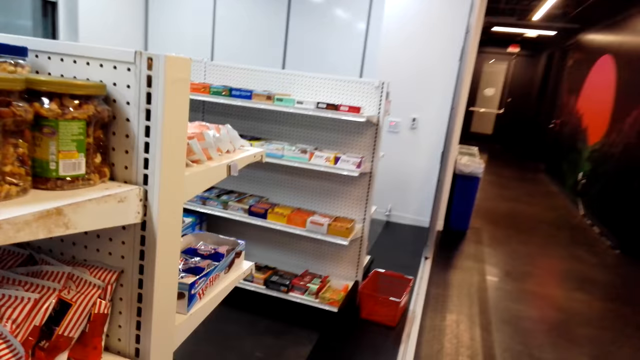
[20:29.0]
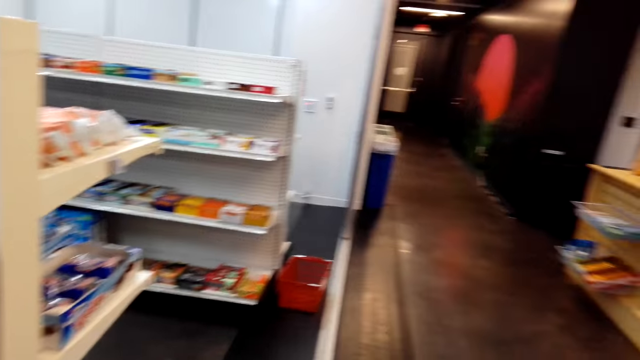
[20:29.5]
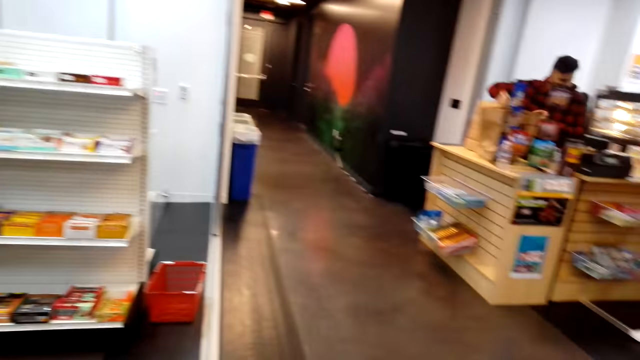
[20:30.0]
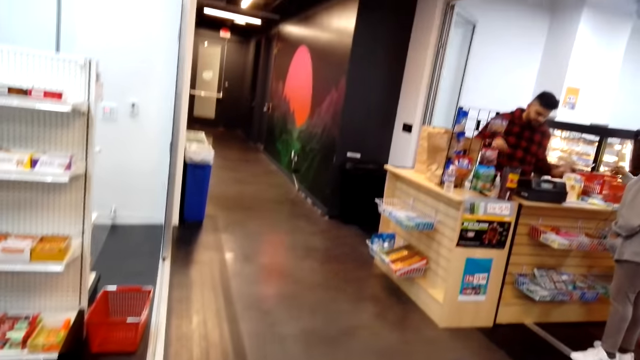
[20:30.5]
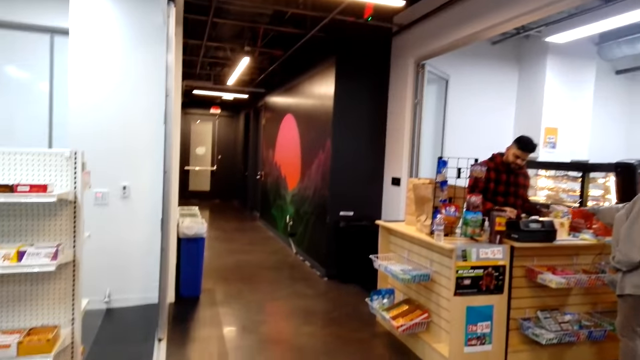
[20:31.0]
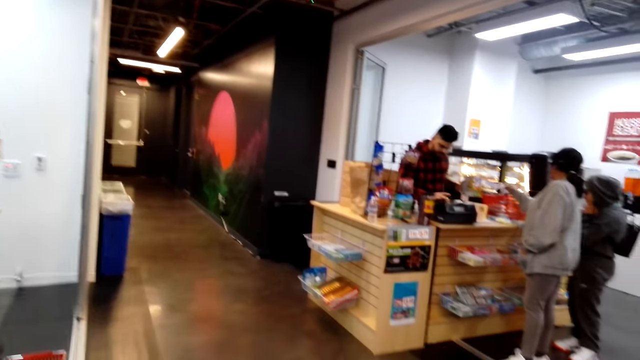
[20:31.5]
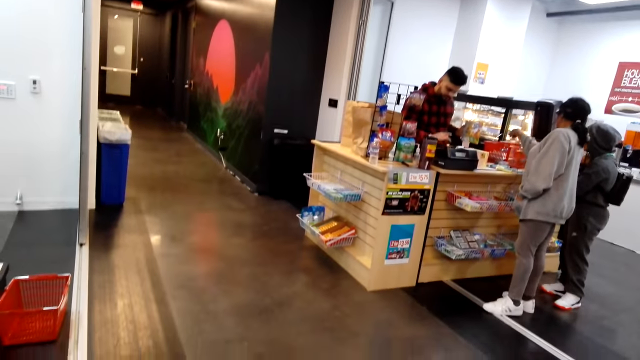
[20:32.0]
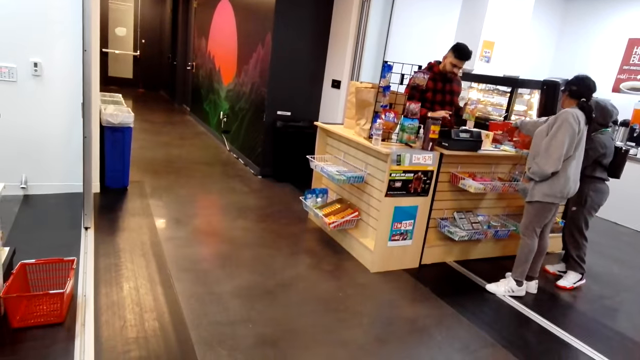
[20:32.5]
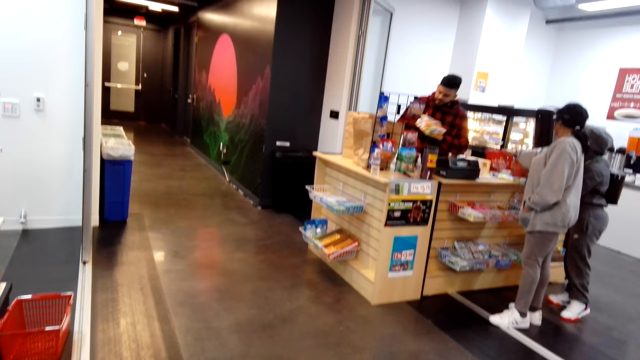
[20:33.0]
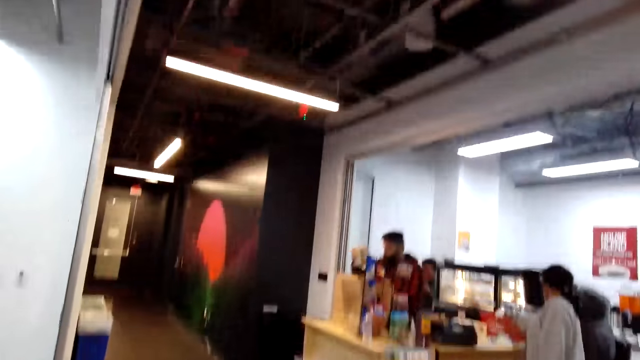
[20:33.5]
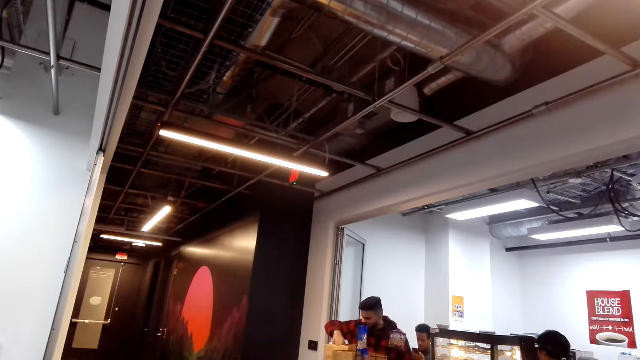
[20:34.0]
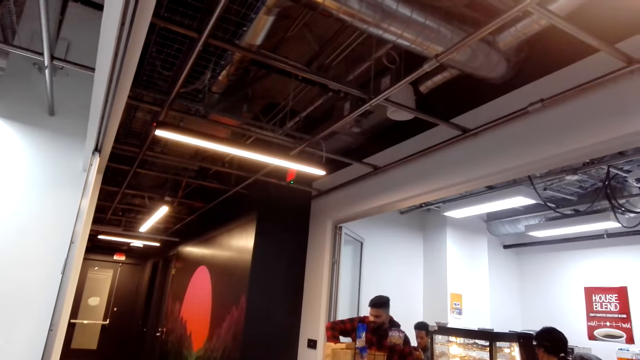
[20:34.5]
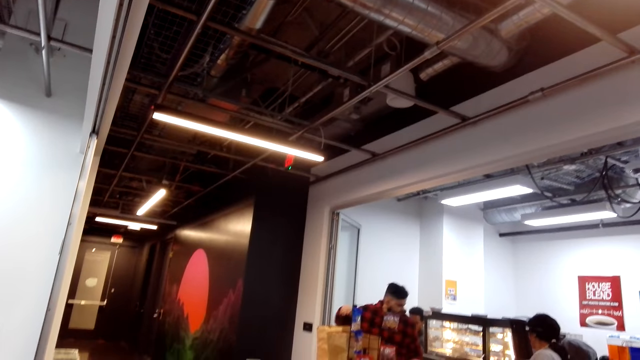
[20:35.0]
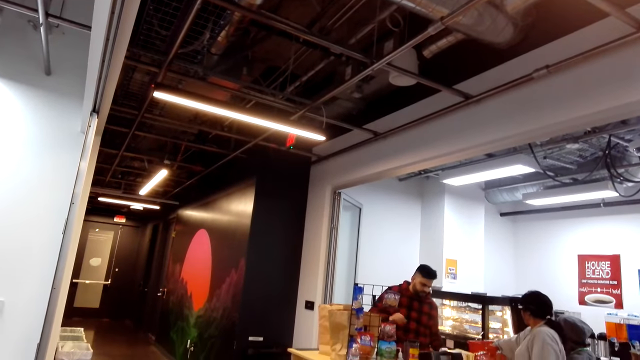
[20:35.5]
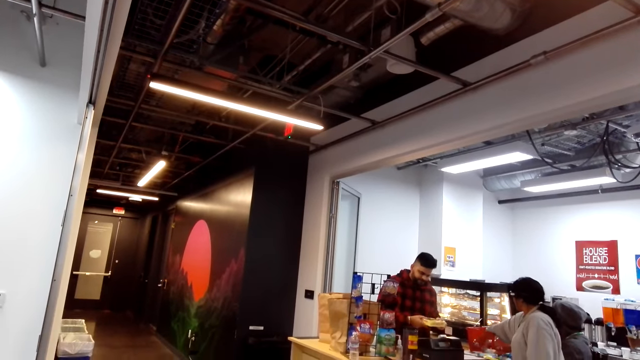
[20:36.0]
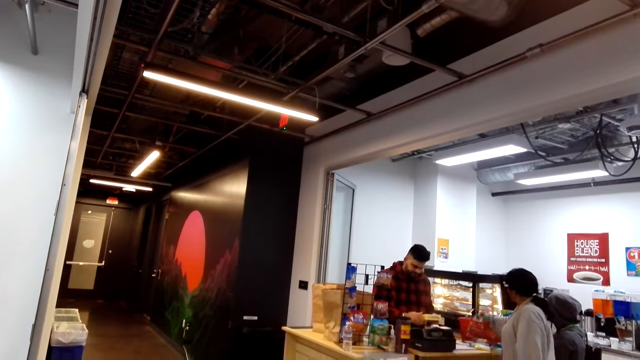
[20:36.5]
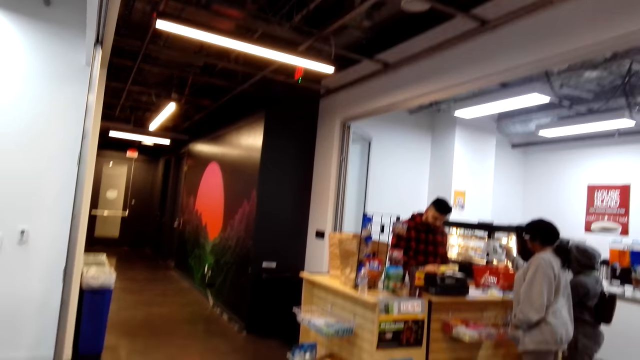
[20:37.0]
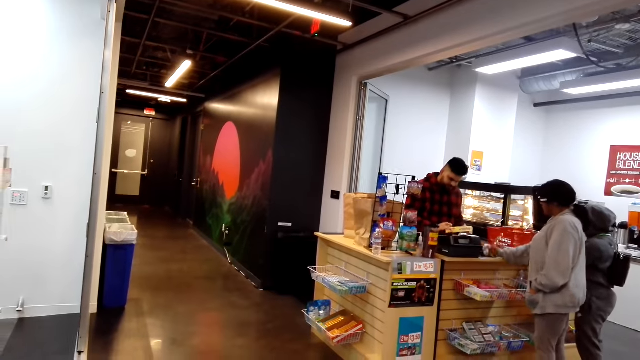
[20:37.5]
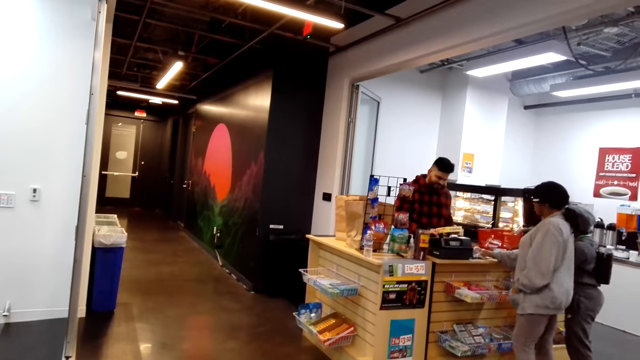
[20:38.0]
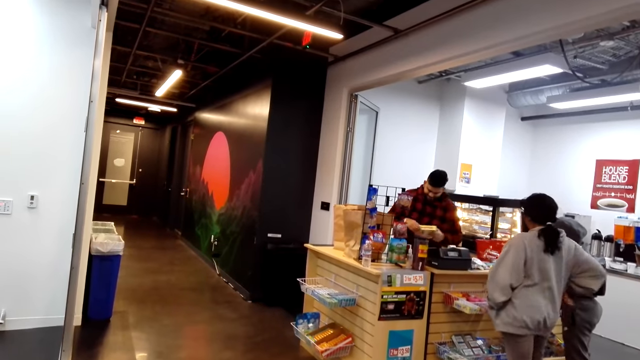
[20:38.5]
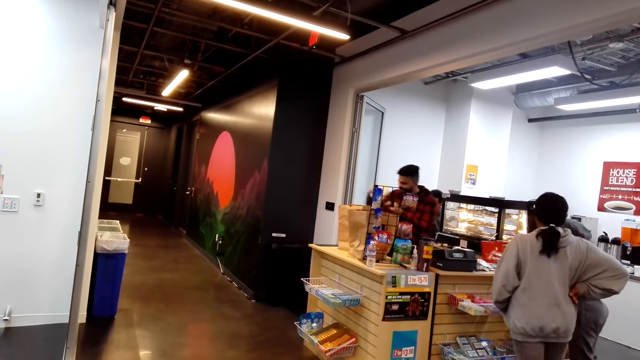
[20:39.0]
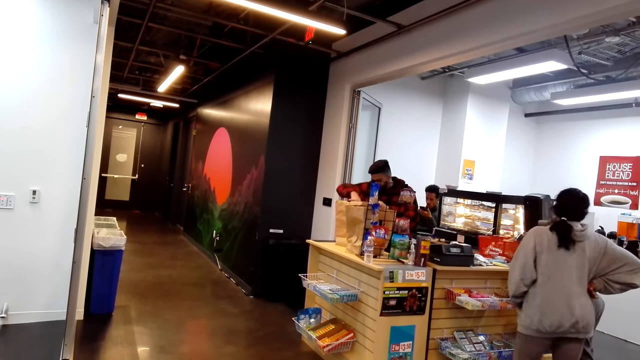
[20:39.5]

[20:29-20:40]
A man moves the hands. A lady picks up something and puts something down. The man operates the machine. The man puts the packet on the envelope. The man moves the hands. The man picks up the packet. The man operates the machine. The lady puts the packets on the counter. The man operates the machine. The man puts the packet in the envelope.

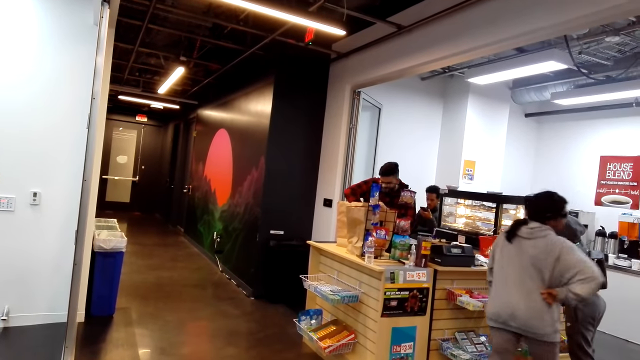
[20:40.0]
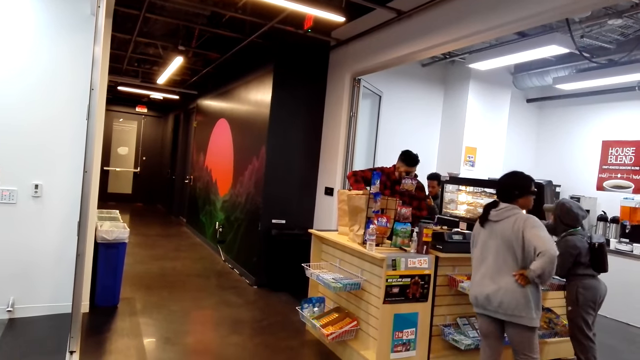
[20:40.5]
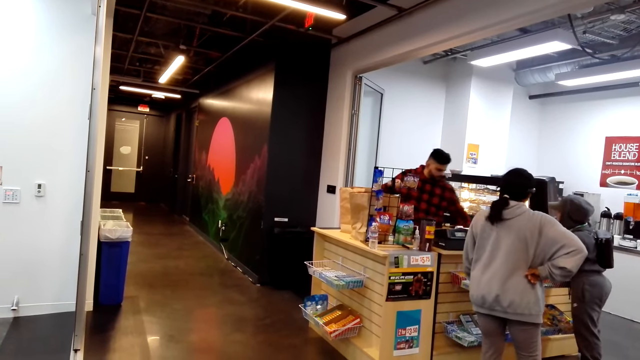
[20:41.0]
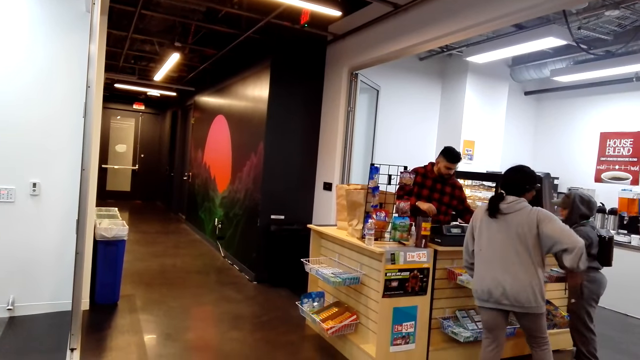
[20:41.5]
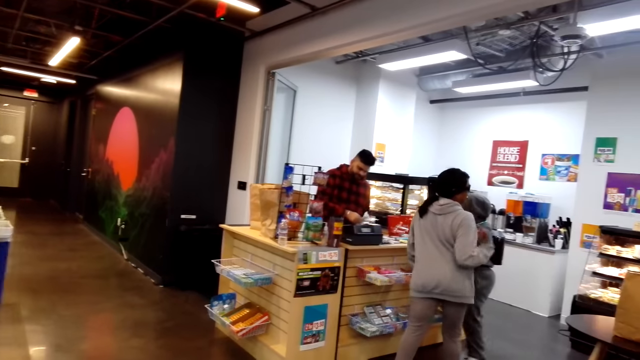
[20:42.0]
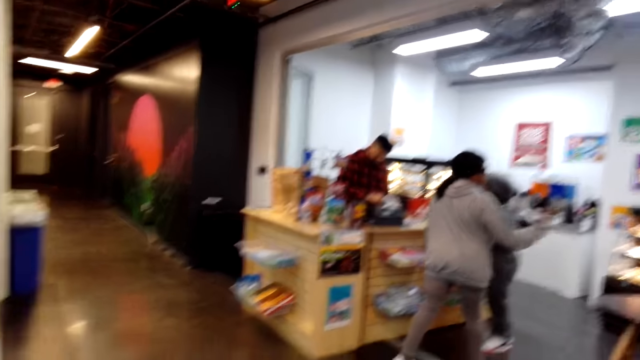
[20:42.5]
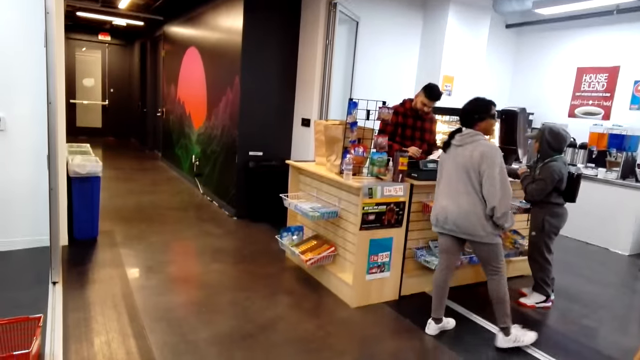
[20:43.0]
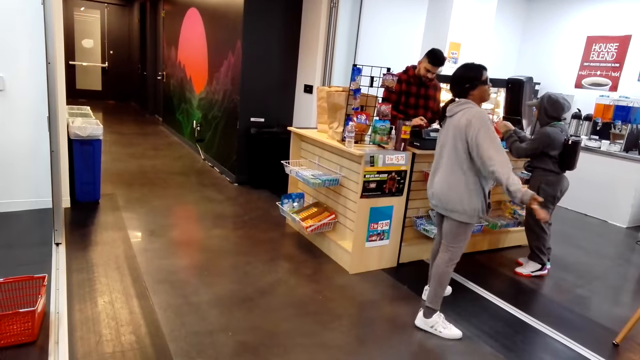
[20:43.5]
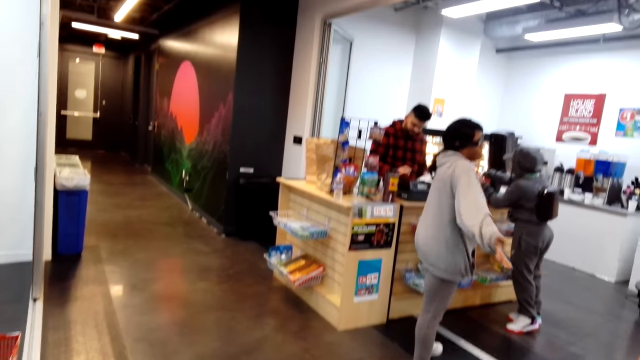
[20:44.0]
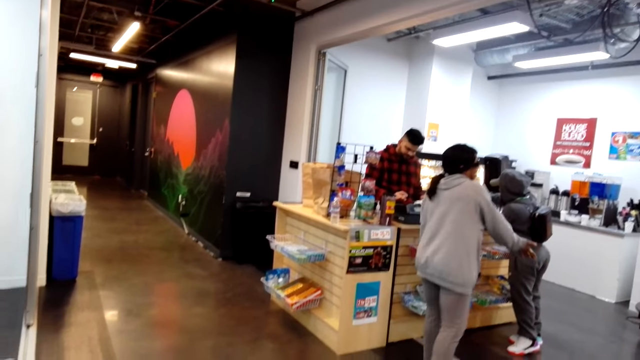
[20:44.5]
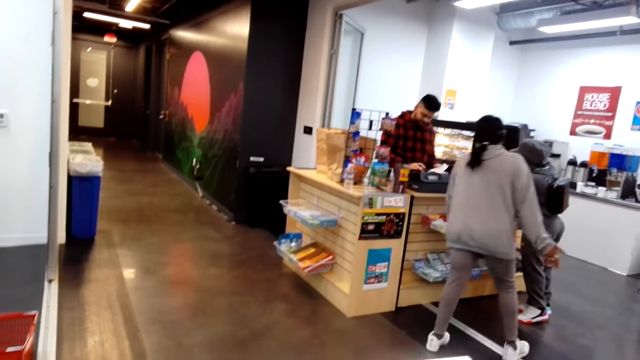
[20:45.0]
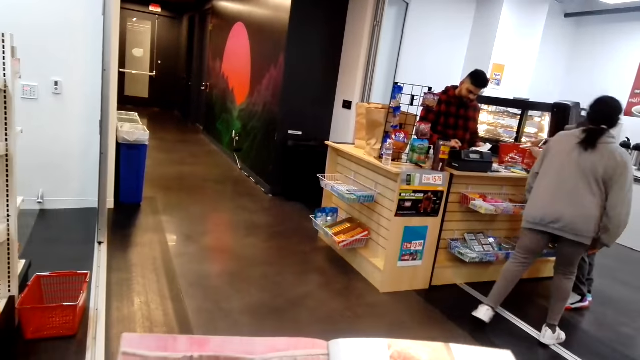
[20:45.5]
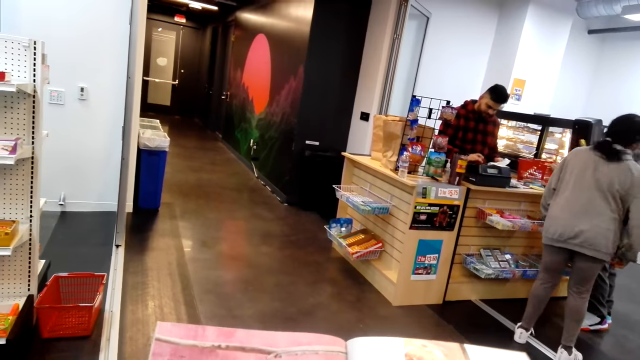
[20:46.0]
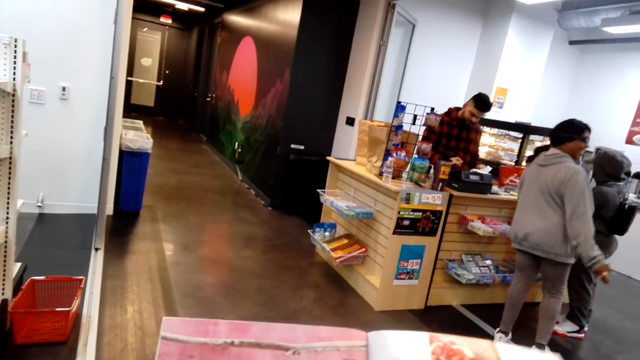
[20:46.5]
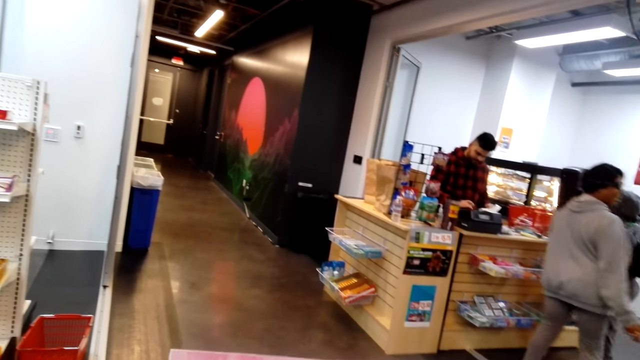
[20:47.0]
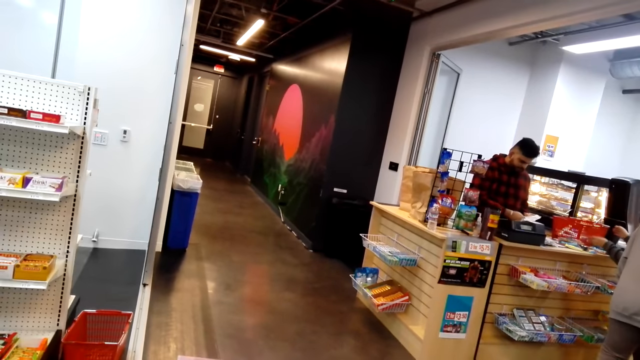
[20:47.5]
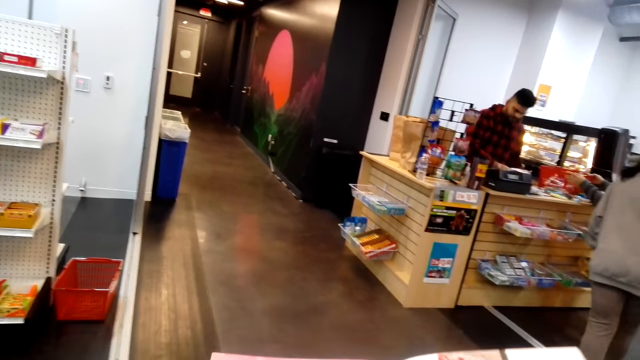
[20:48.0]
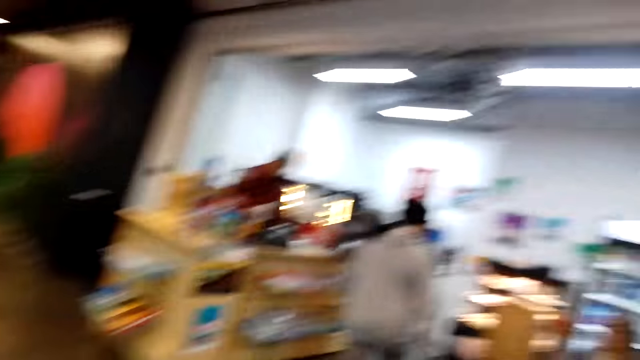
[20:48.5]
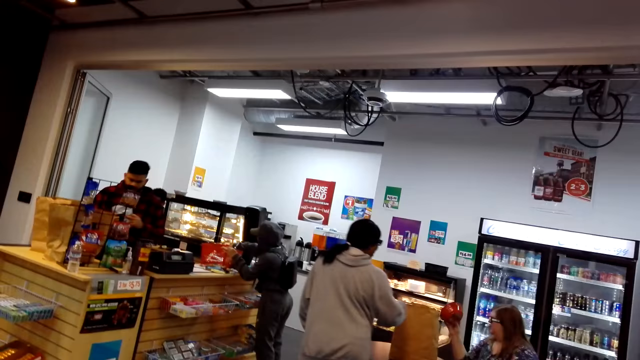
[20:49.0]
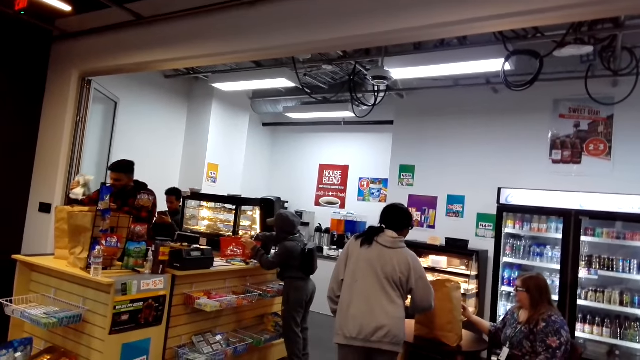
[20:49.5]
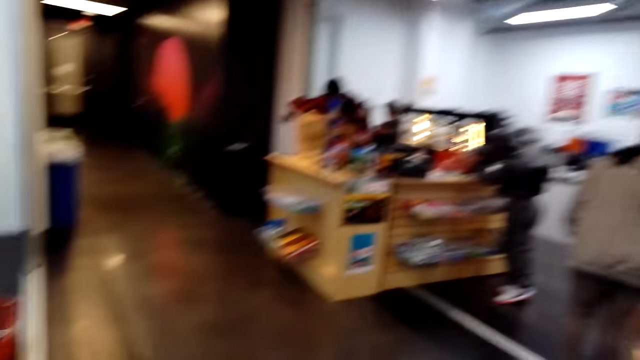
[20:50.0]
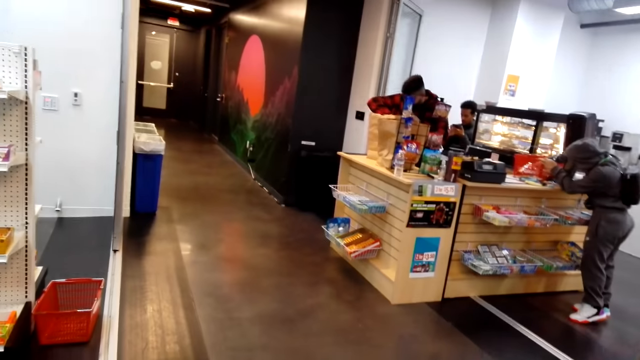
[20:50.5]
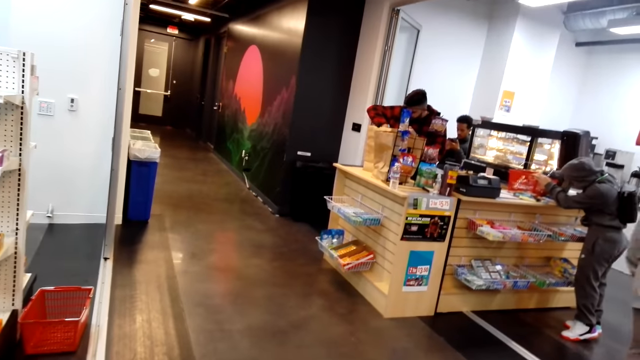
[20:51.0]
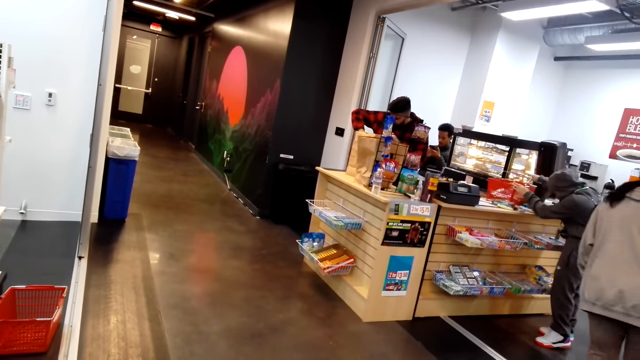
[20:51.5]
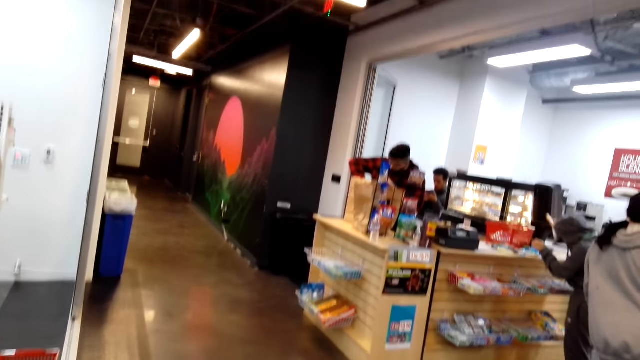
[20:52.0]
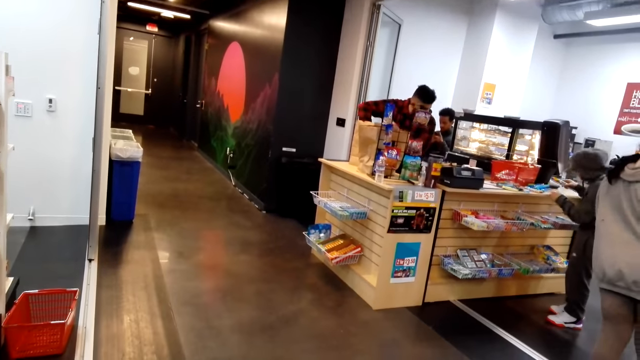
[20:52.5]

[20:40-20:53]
A lady moves the leg. The lady moves the hand. The lady moves the legs. A man operates the machine. The lady moves the legs. The man operates the machine. The camera wearer reads a magazine while talking. The lady moves the legs. The man picks up the packets. The man puts the packets in the envelope. Another lady picks up the packet.
